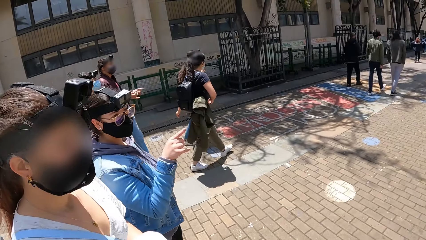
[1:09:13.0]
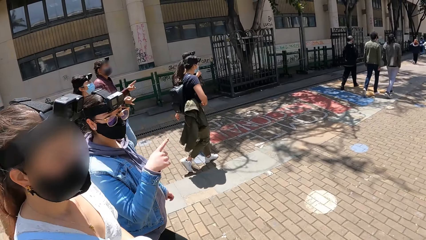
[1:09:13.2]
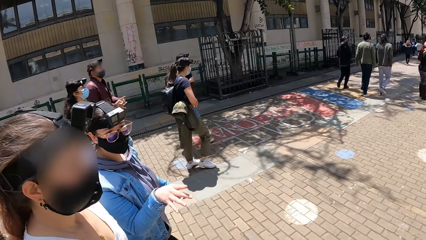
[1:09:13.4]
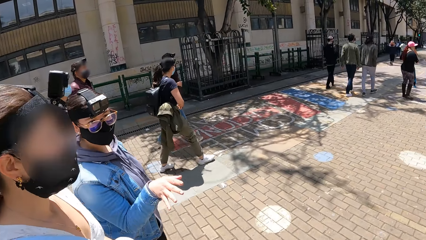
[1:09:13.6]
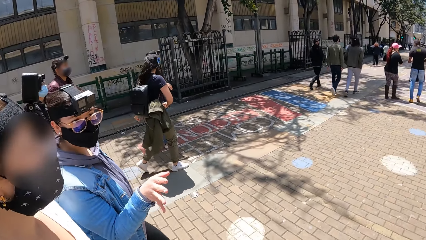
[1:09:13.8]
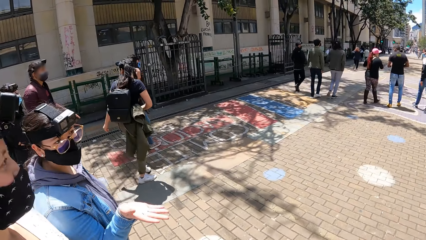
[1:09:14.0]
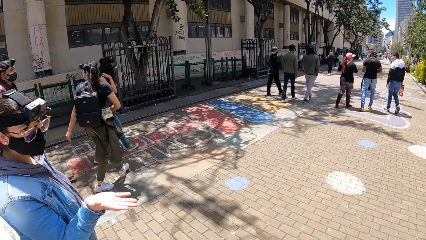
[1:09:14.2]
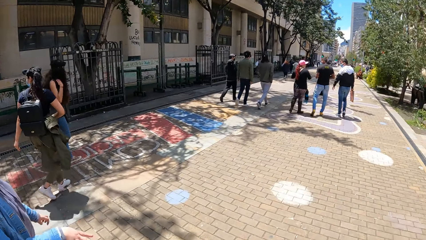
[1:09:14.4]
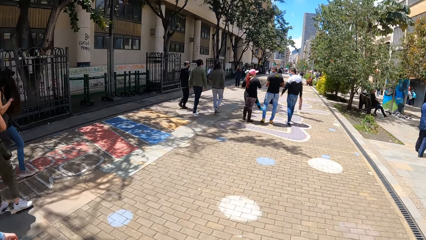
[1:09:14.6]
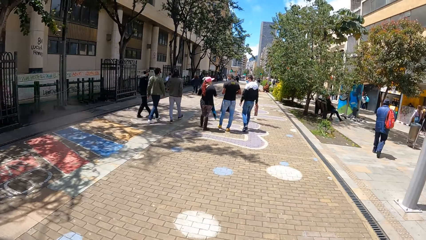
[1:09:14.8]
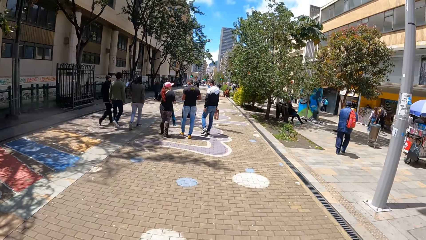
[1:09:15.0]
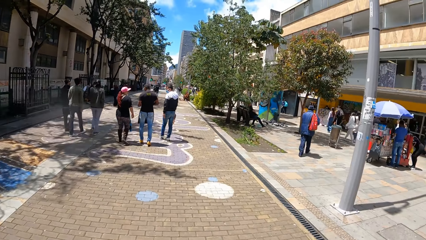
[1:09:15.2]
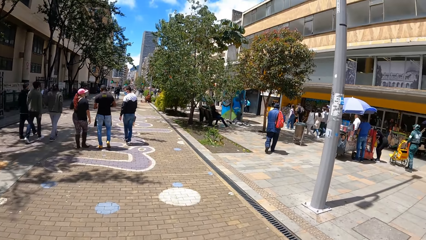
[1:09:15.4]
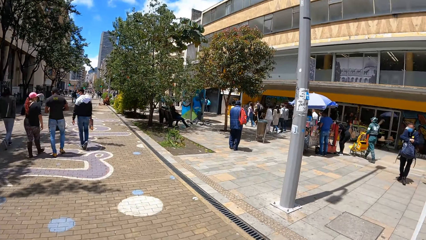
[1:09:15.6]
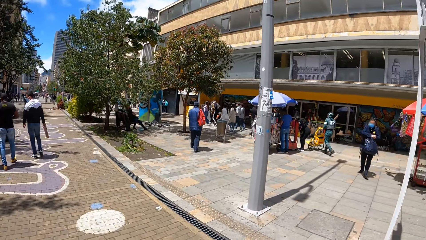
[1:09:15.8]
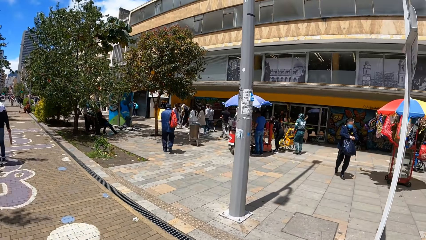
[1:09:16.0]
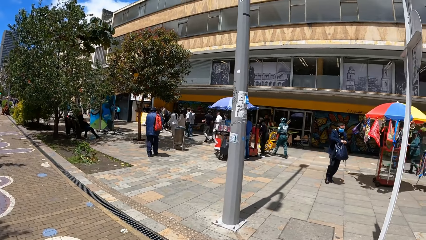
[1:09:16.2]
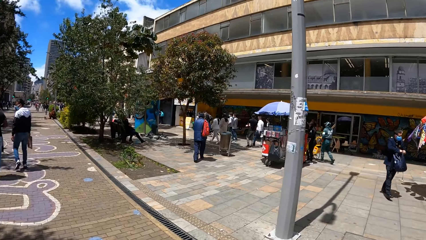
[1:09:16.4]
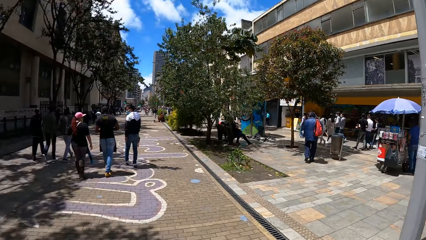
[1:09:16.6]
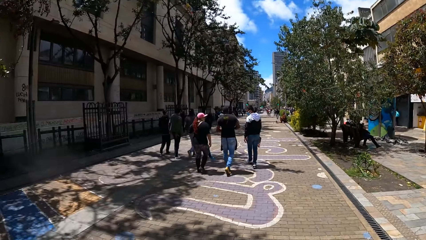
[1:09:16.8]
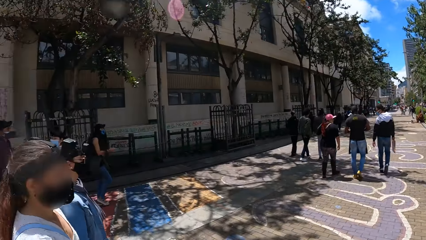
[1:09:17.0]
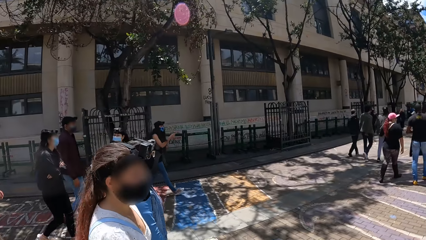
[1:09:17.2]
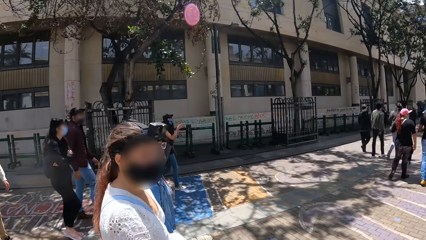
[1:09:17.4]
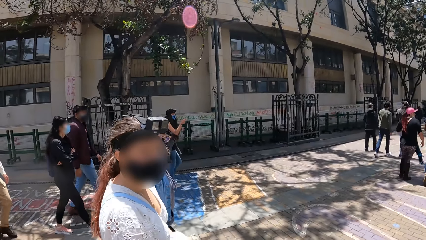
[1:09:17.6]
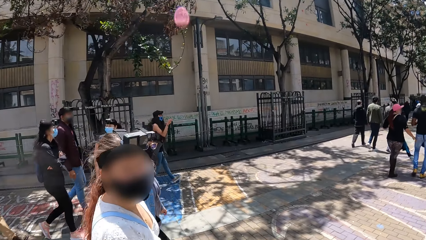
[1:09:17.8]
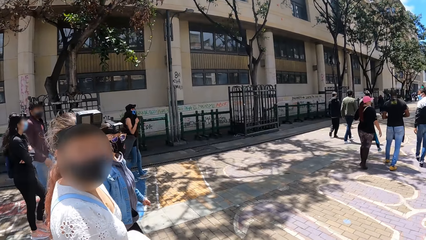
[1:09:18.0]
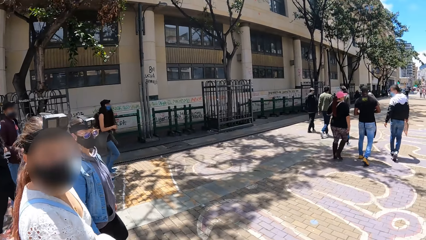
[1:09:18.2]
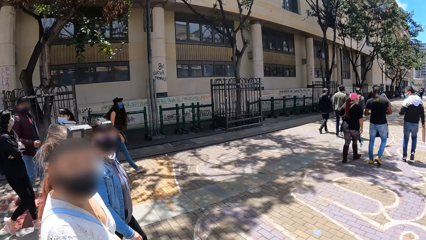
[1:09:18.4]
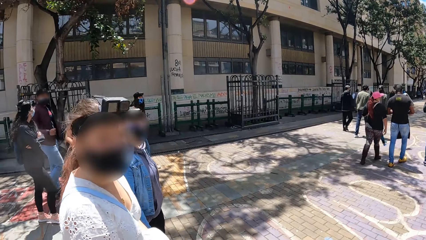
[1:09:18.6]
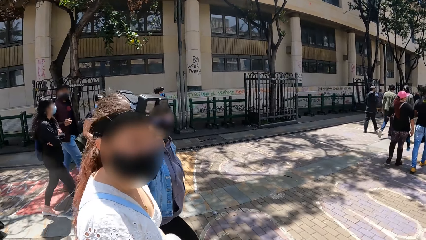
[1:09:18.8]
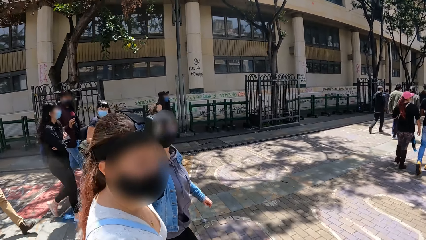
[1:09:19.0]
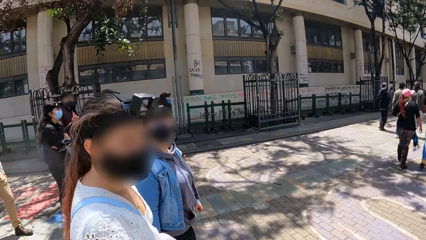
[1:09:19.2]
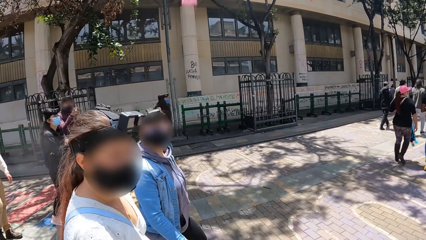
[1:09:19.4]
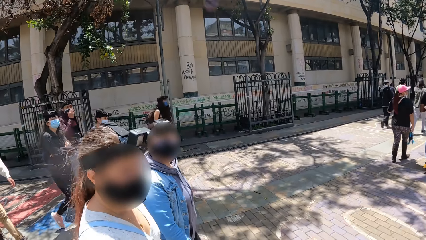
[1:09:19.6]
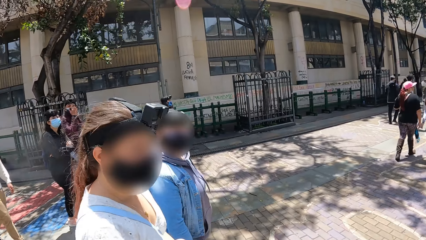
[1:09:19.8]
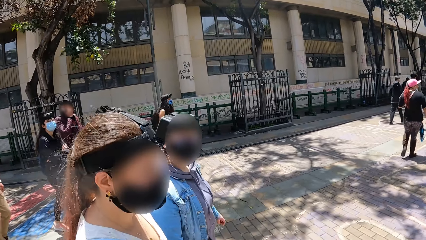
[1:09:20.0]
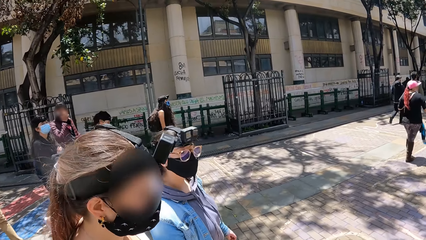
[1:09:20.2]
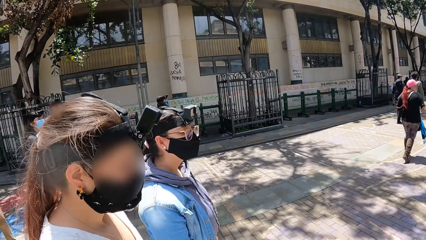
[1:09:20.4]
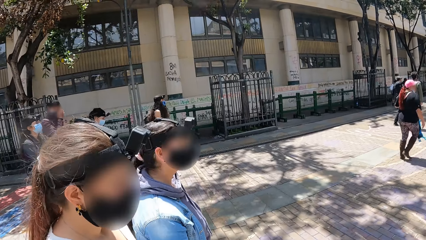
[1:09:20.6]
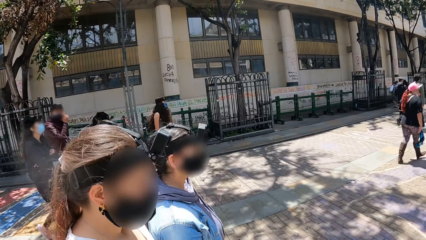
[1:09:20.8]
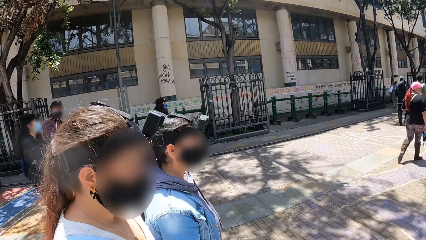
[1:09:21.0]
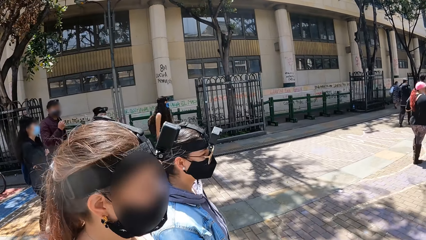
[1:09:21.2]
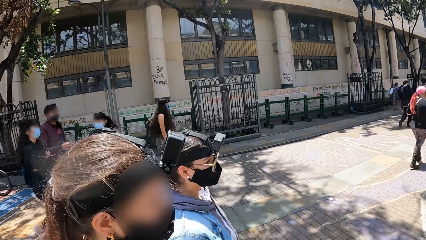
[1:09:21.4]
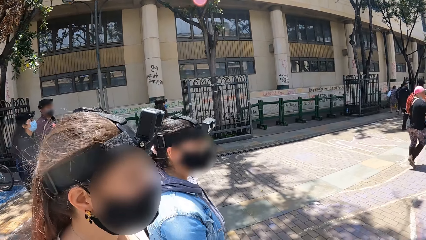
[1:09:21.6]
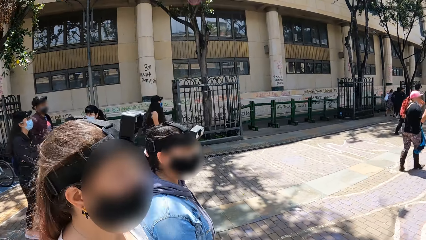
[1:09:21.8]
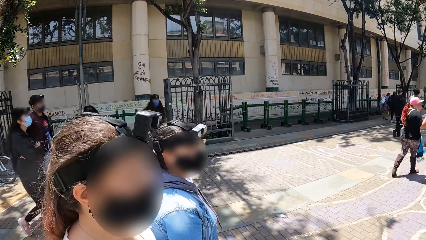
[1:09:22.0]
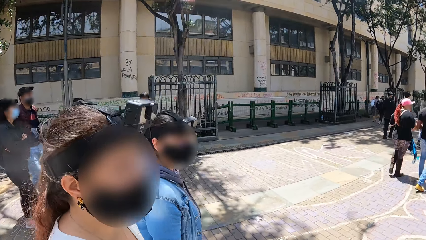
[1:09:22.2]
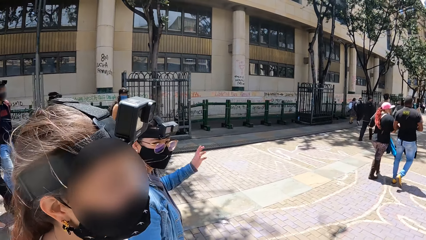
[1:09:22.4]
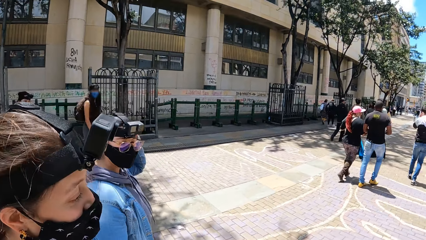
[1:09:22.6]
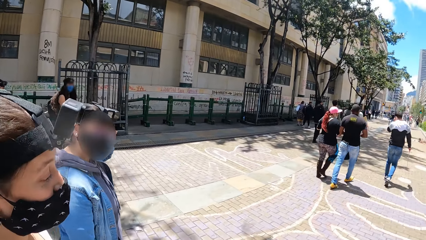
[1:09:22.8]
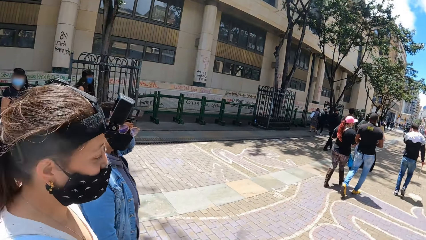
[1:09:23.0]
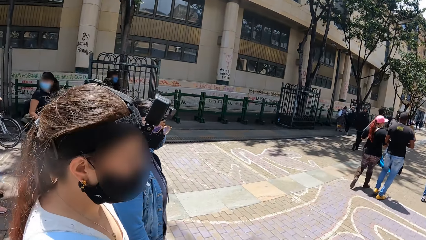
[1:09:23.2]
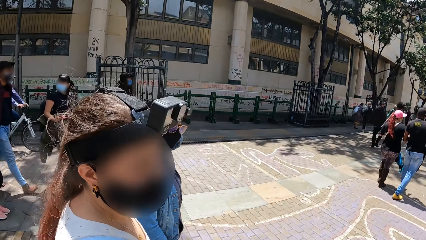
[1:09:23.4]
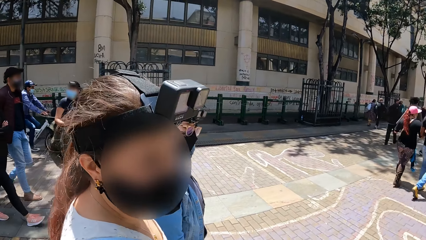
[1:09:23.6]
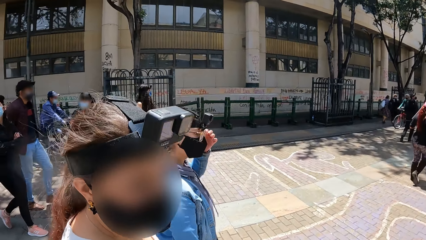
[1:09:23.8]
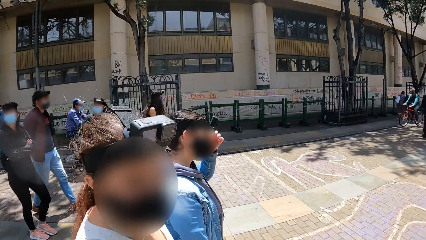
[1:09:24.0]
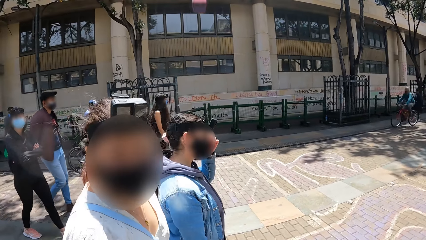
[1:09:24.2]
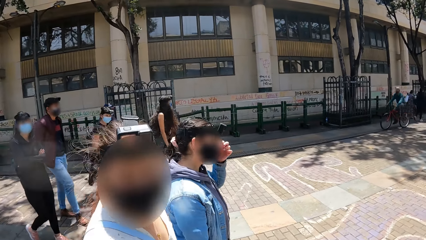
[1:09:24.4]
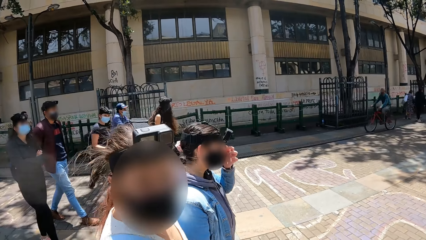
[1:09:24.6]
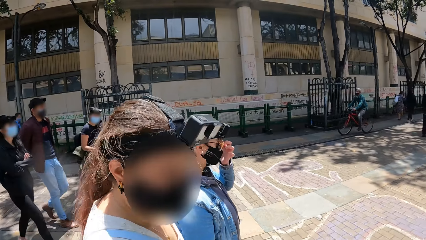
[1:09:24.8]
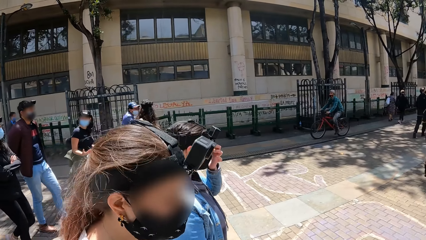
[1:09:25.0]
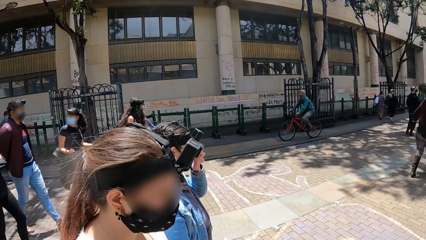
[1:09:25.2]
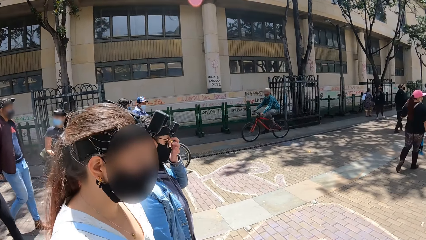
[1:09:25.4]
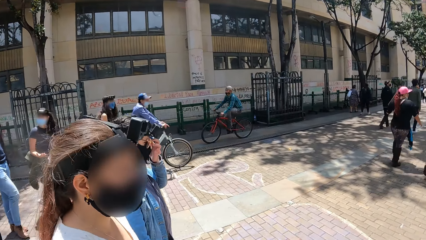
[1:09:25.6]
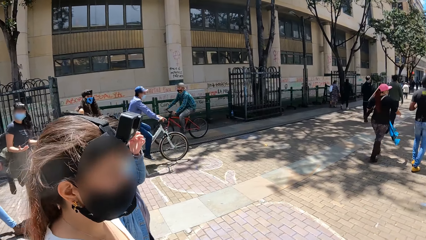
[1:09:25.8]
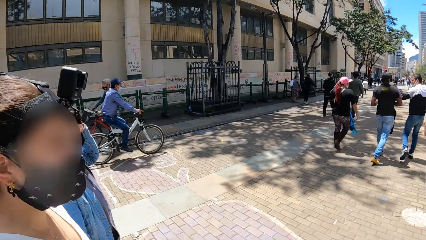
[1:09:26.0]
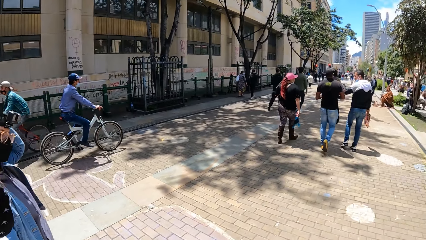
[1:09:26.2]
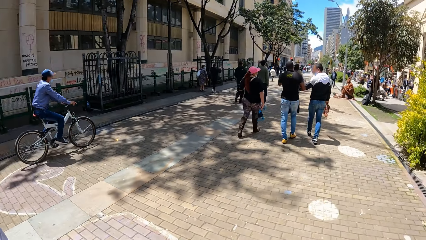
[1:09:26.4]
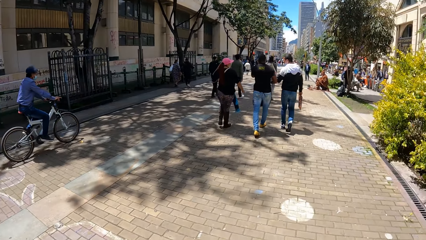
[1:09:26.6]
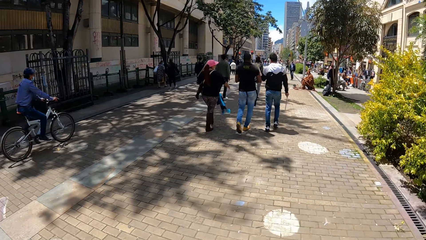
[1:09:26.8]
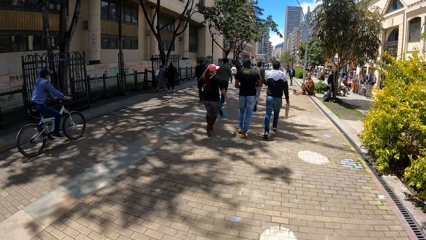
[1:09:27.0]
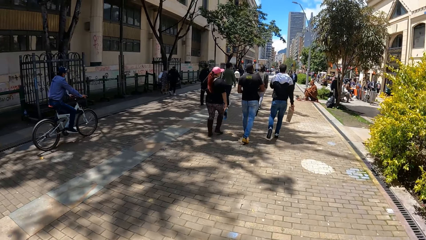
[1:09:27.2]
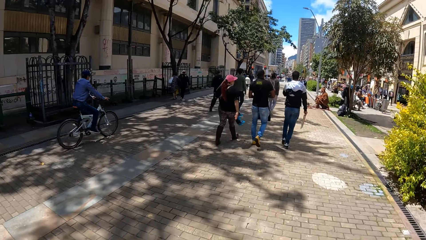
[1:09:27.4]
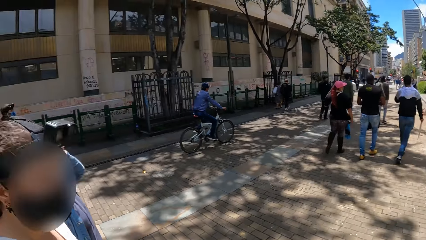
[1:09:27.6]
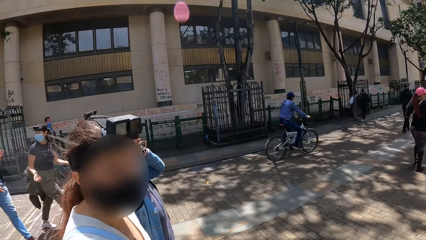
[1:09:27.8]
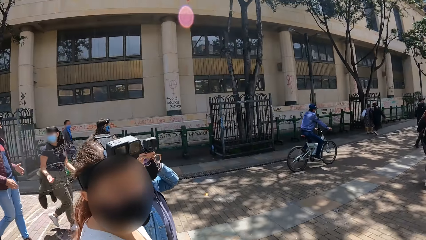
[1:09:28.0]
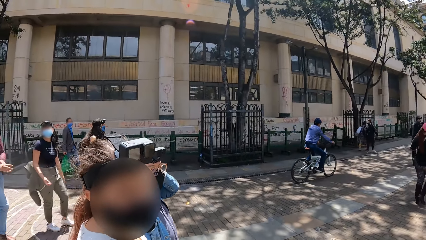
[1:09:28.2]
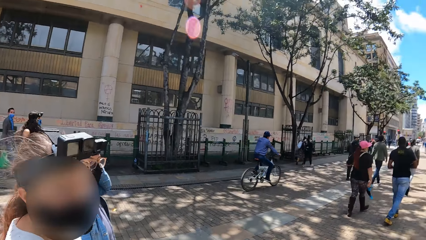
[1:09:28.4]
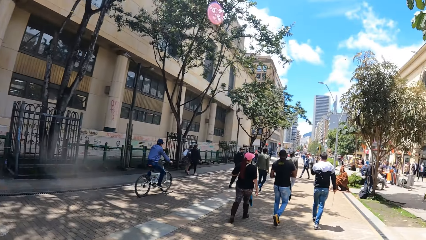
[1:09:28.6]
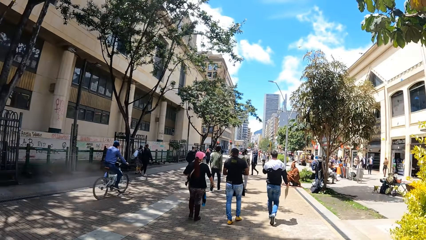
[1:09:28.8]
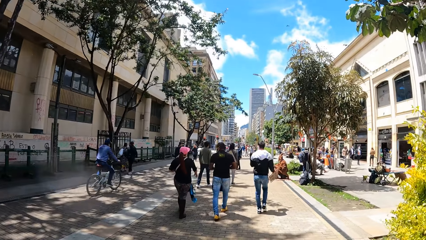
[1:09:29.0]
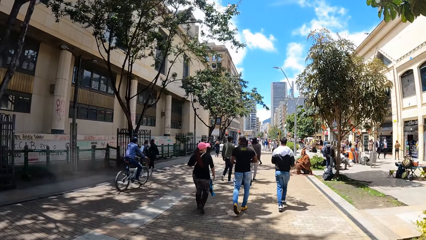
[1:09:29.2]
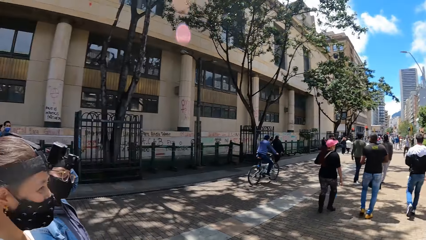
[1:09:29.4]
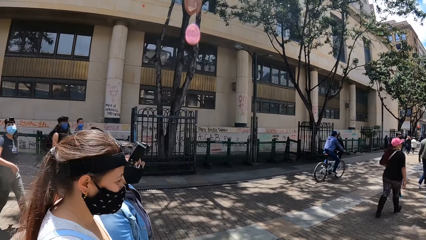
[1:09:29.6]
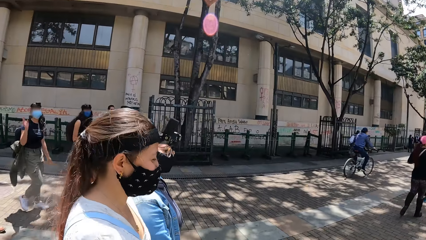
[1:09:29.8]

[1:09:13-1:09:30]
The camera wearer looks around. They interact with a person. They interact with another person. A man touches his face mask with his right hand. A woman touches her face with her left hand. The camera wearer walks on the pathway. They interact with the first person. They look around.
